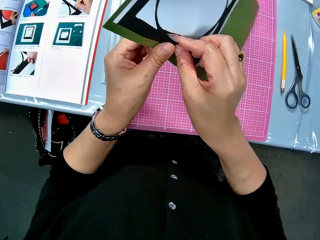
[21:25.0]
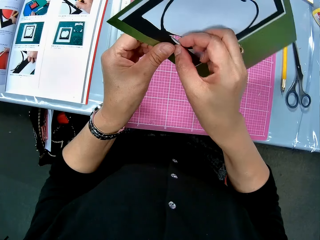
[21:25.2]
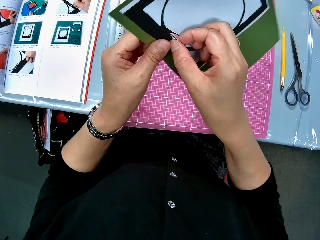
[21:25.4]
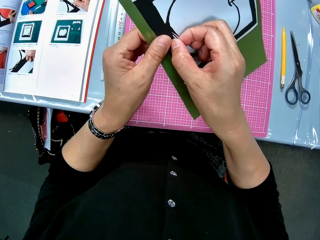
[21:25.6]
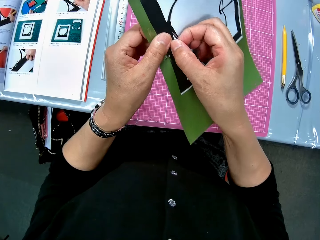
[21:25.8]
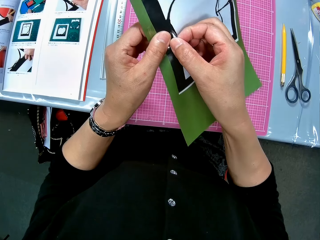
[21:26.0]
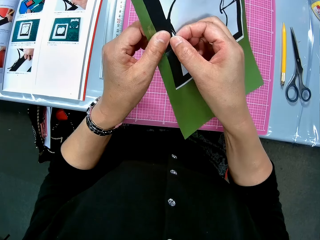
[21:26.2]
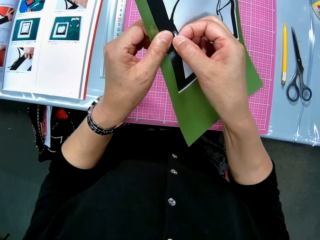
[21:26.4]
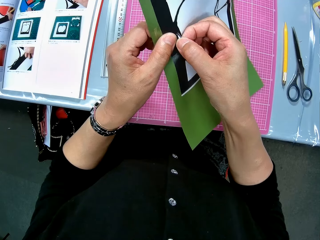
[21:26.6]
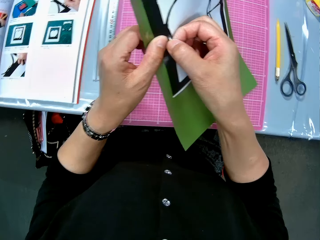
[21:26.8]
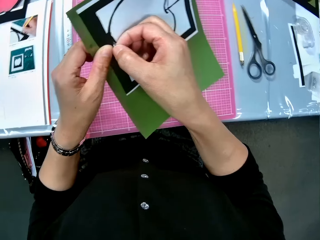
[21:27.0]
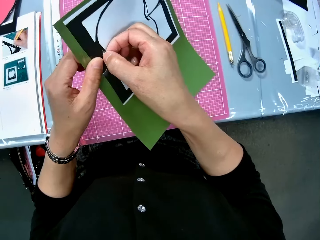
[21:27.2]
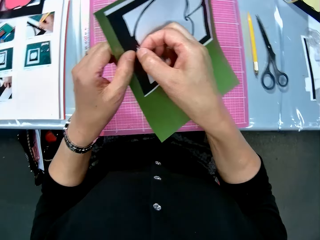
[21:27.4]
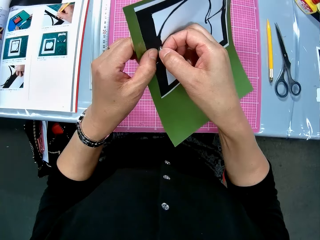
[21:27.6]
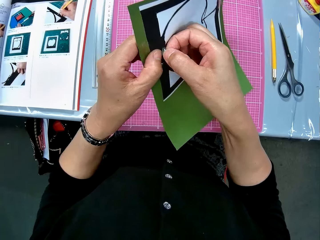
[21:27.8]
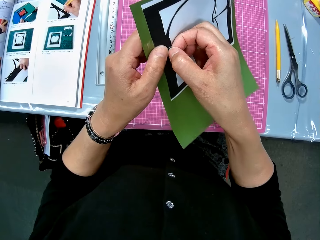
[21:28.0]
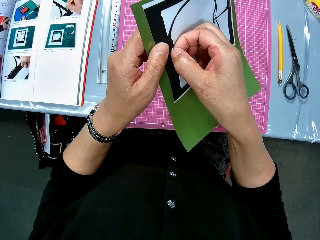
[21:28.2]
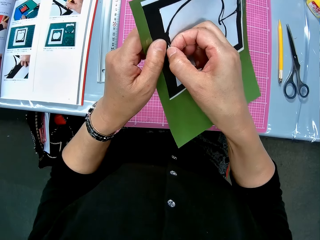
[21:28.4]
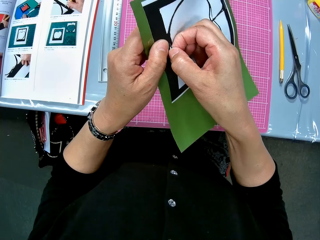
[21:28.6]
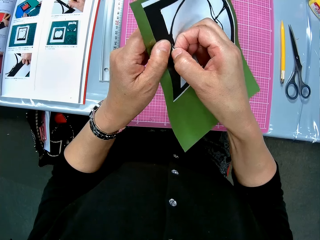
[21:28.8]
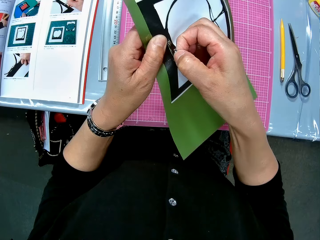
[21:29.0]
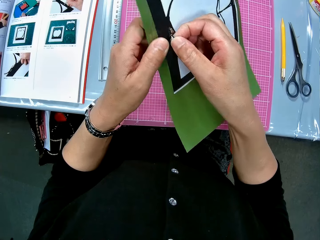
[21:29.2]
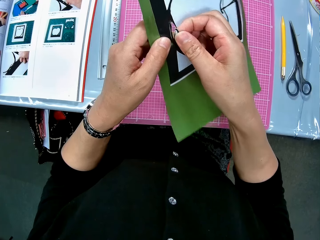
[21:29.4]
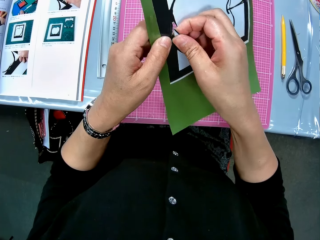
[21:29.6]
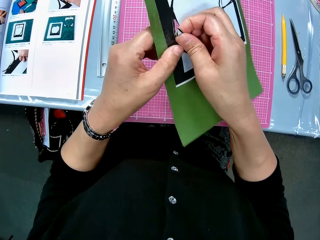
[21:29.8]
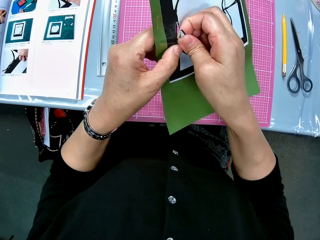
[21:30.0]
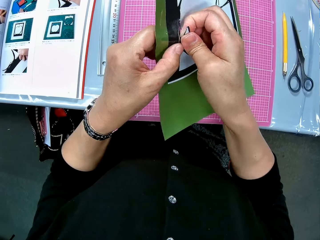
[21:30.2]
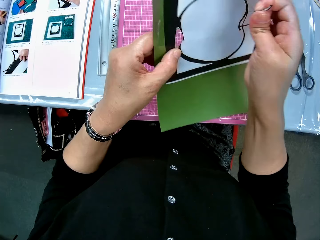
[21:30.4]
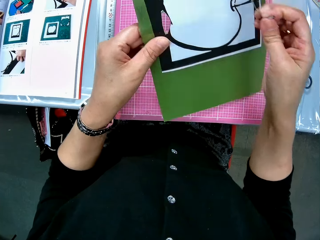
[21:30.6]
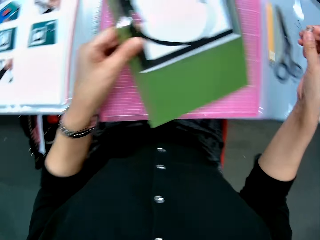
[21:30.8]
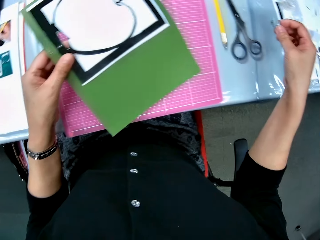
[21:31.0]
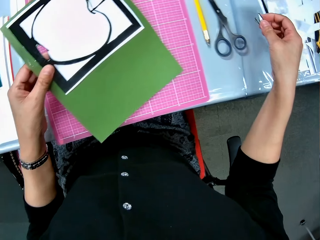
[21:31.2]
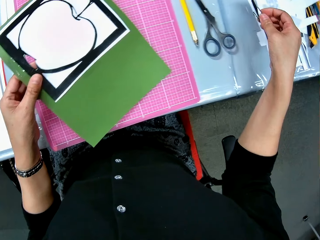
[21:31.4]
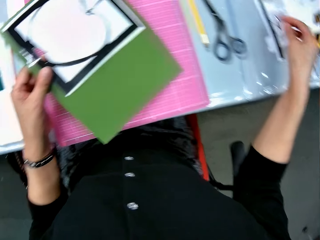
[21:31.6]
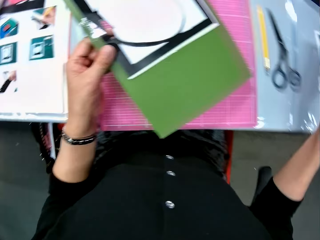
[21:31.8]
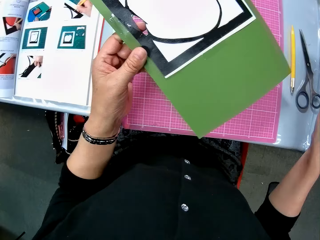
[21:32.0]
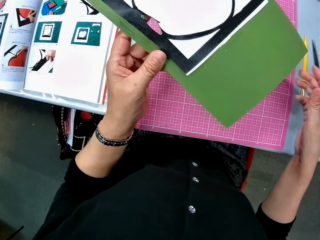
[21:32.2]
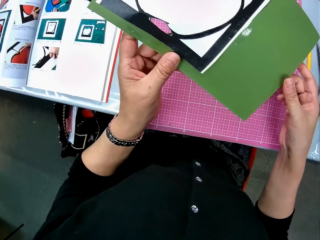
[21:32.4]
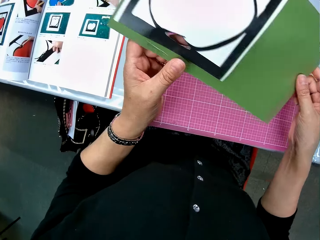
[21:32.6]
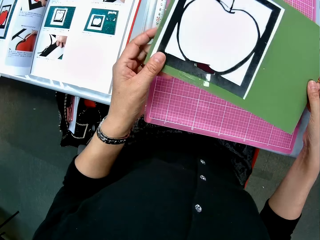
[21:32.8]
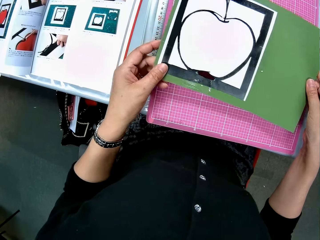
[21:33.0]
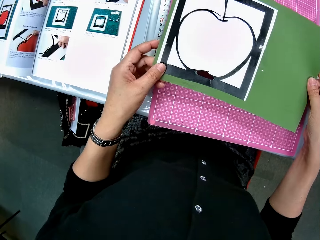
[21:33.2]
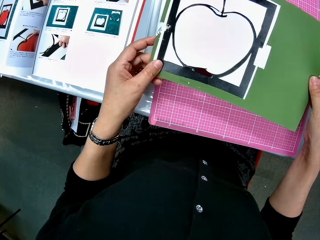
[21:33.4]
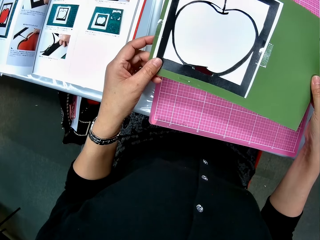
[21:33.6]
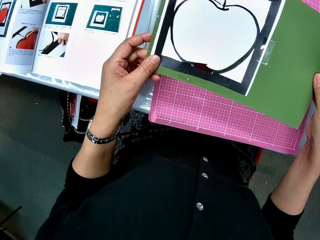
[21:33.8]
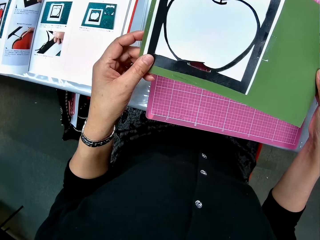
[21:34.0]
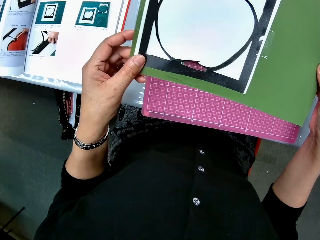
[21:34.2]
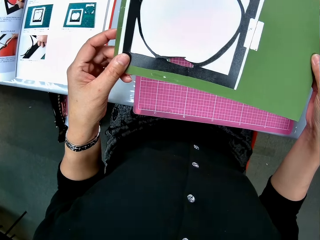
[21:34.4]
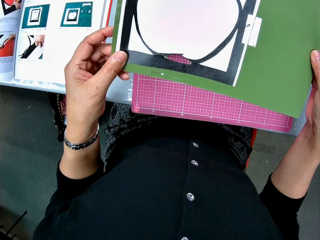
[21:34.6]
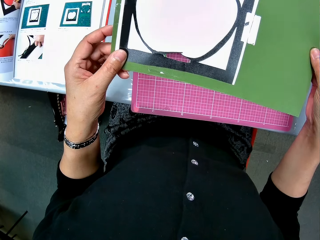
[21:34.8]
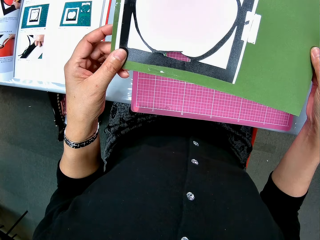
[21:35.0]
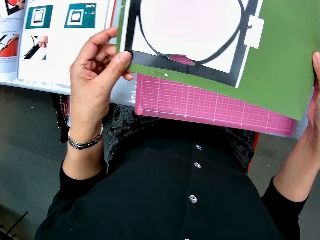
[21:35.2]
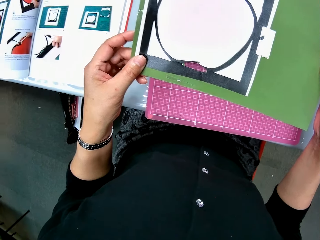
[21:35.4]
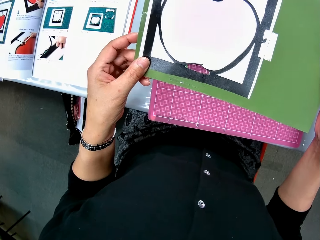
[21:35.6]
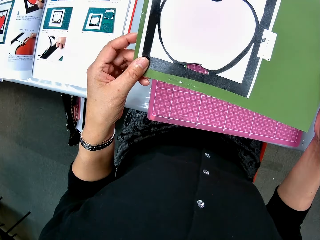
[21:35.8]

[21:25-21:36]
The camera wearer removes part of the apple art with her hand. She drops the part of the apple art on the table. She looks at the crafting paper.

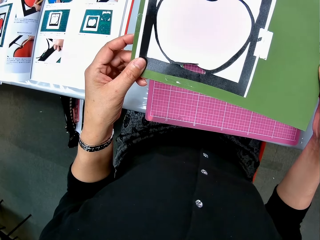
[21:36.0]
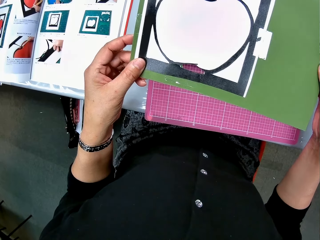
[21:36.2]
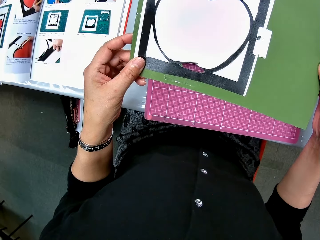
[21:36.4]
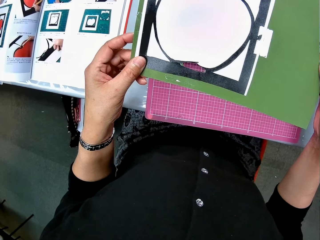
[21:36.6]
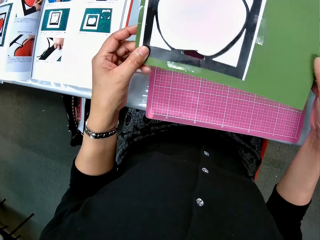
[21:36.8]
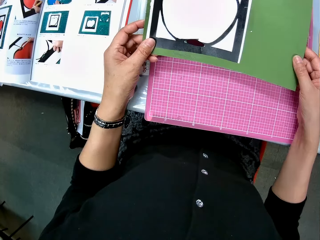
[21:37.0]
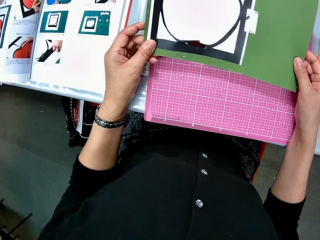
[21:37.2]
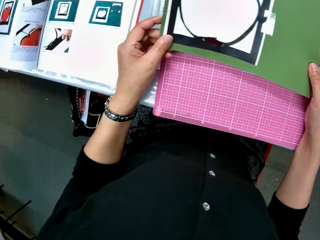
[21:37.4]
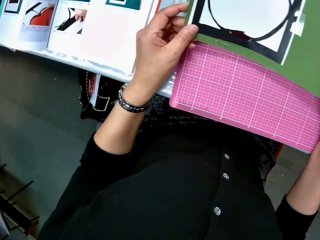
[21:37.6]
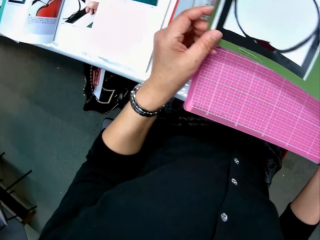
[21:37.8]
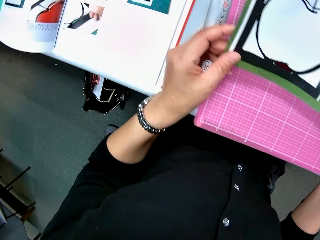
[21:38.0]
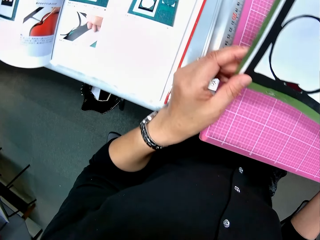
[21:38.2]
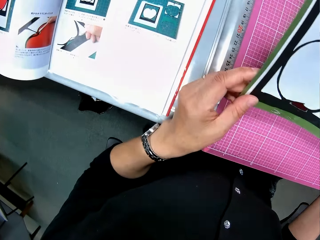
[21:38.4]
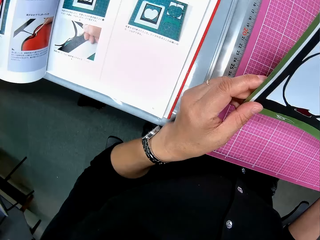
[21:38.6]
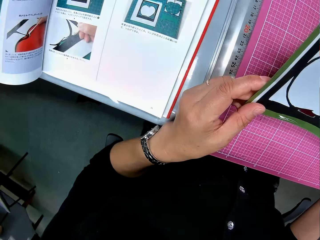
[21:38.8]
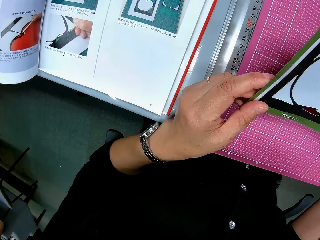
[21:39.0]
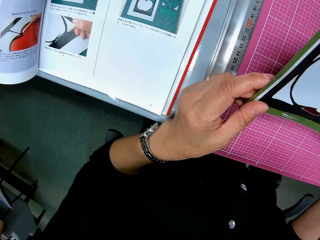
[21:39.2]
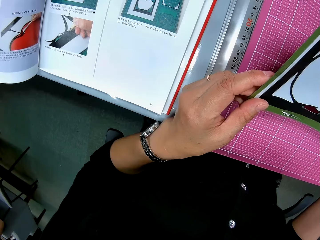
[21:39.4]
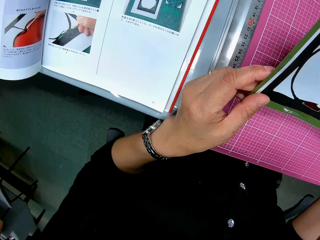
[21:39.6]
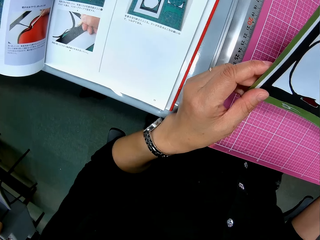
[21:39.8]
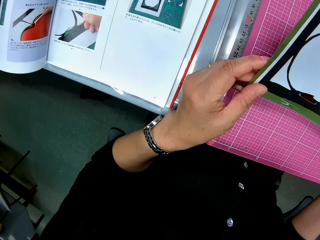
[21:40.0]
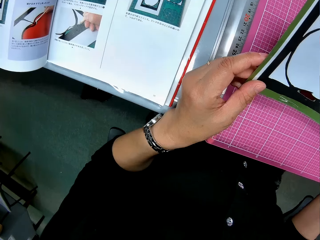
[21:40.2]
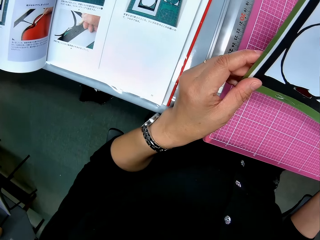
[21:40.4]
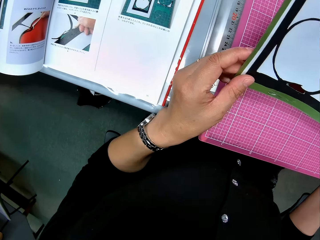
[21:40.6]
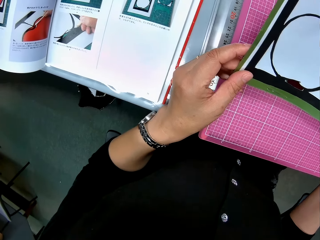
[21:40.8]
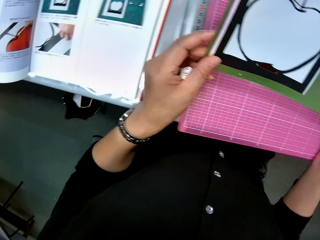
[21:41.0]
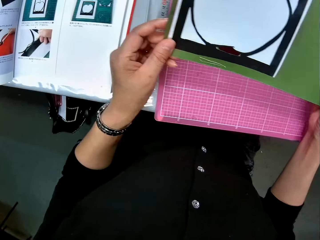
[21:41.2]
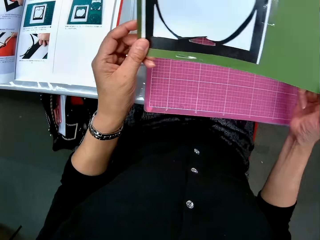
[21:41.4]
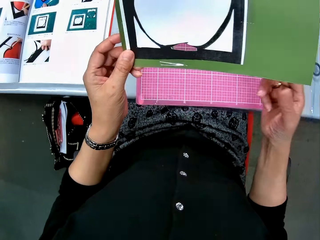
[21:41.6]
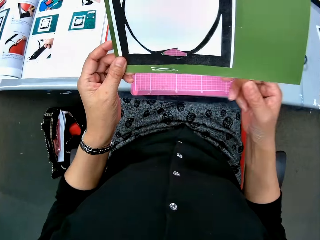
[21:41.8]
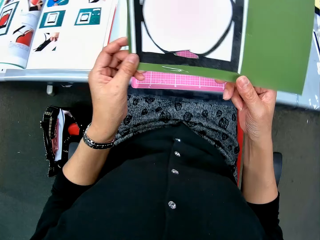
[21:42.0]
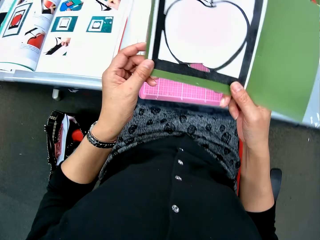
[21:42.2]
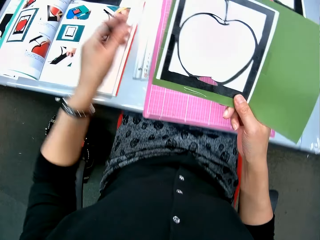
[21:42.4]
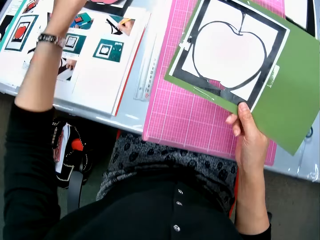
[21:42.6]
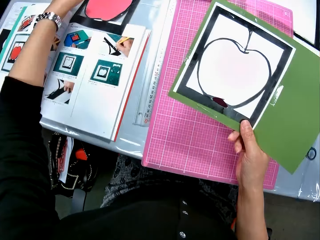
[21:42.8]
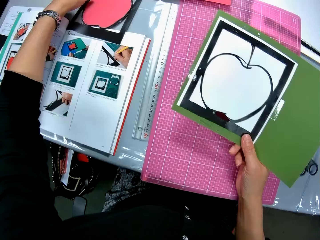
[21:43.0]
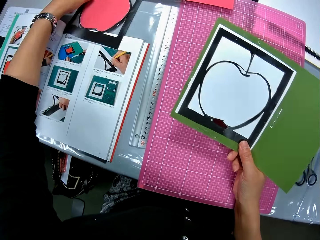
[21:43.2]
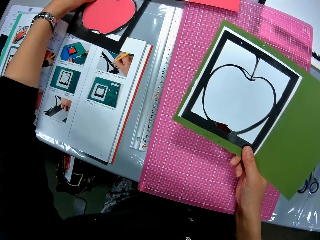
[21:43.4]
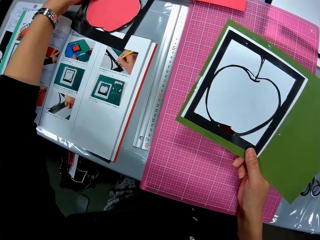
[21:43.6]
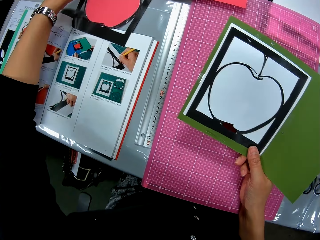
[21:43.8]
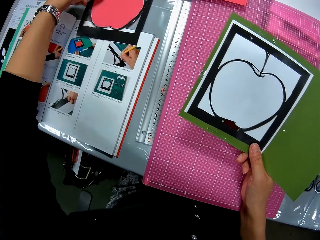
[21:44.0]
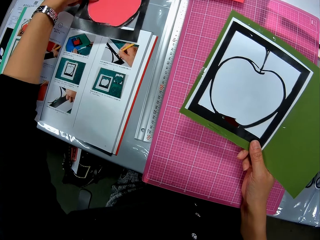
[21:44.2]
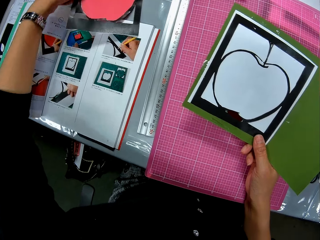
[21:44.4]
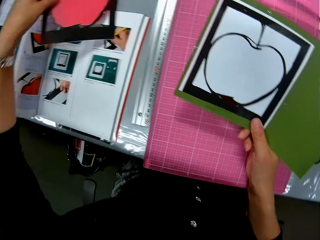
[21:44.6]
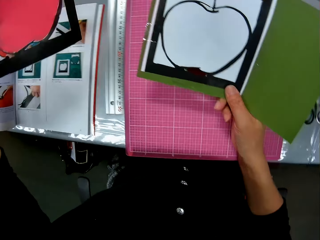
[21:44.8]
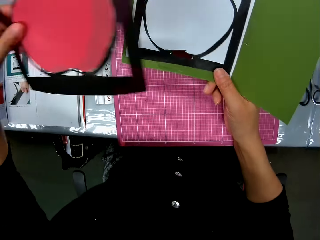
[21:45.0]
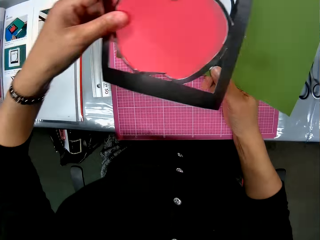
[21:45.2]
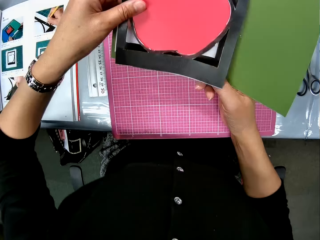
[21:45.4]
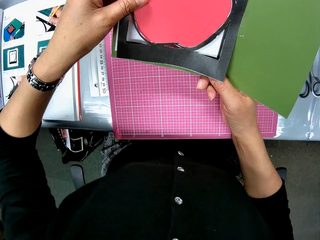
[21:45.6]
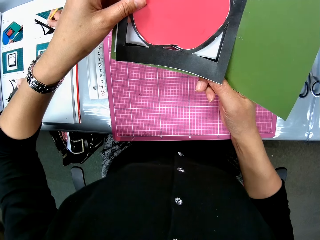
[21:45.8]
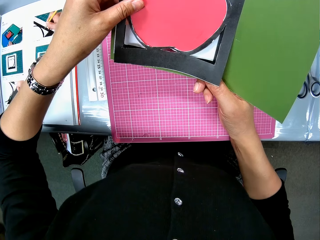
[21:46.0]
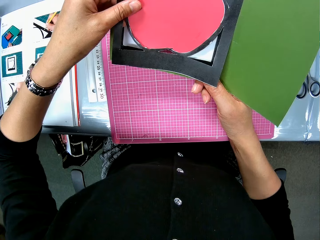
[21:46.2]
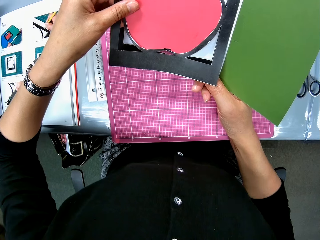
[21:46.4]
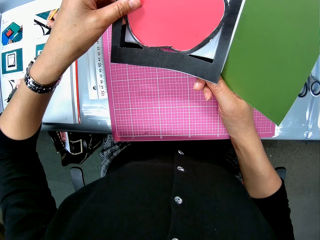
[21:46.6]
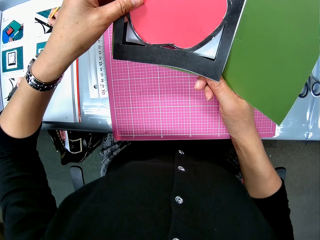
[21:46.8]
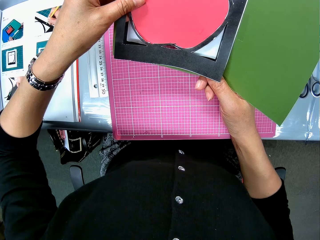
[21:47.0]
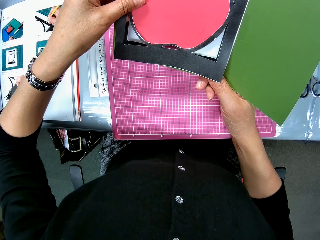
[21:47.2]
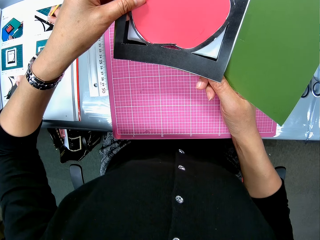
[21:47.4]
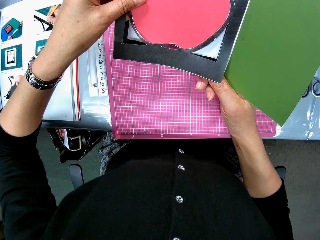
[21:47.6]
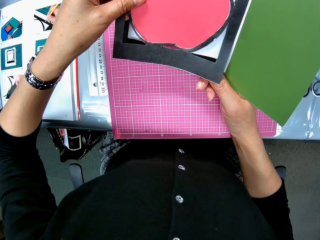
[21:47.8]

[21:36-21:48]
The camera wearer lowers the crafting paper. She looks at the manual. She raises the crafting paper closer. She looks at the crafted paper. She picks up another apple art or crafted paper with her left hand. She compares the crafted paper with the crafting paper. She places the other apple art on the apple art on her right hand.
